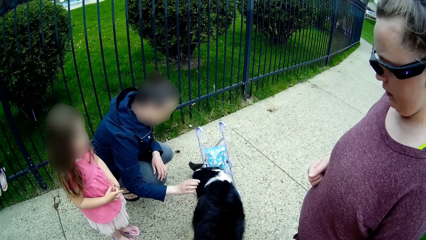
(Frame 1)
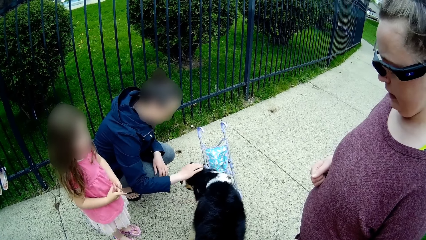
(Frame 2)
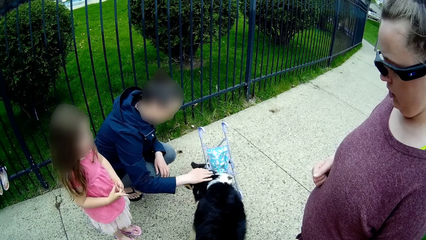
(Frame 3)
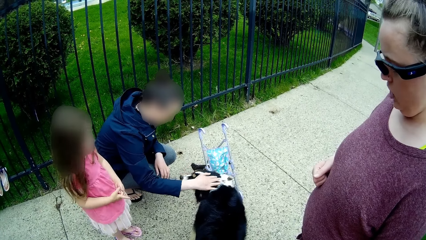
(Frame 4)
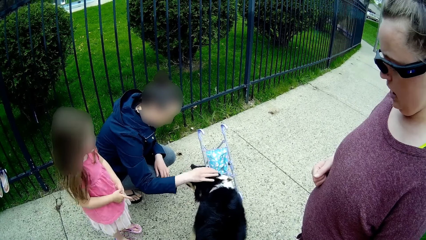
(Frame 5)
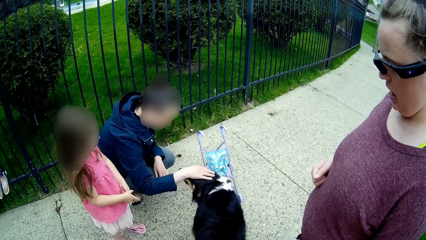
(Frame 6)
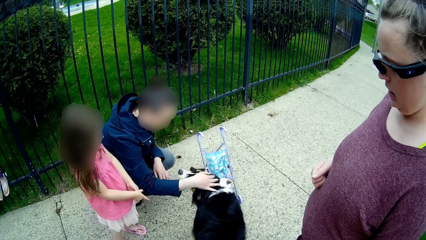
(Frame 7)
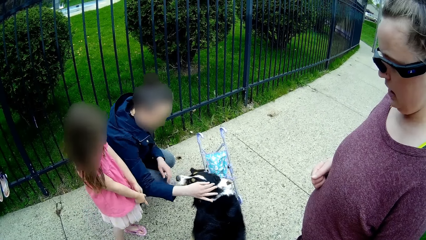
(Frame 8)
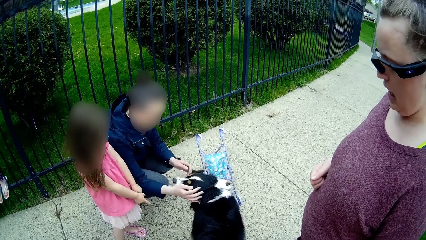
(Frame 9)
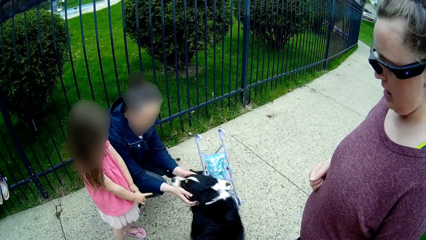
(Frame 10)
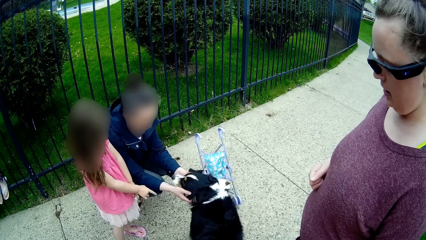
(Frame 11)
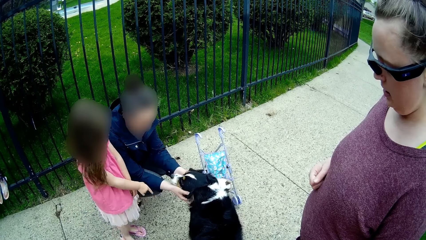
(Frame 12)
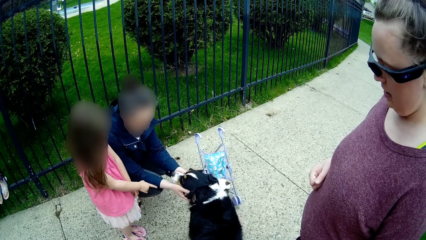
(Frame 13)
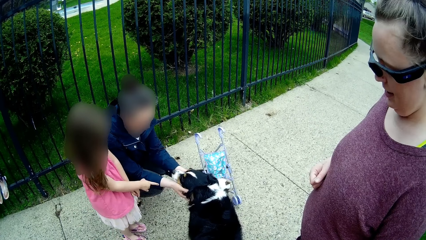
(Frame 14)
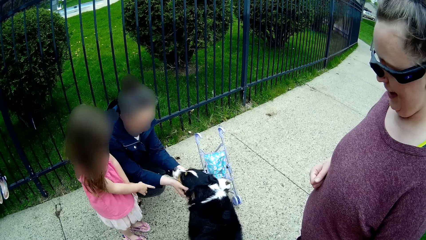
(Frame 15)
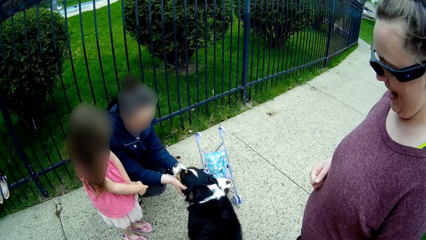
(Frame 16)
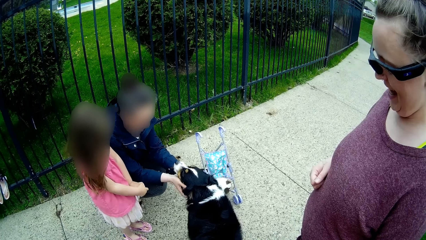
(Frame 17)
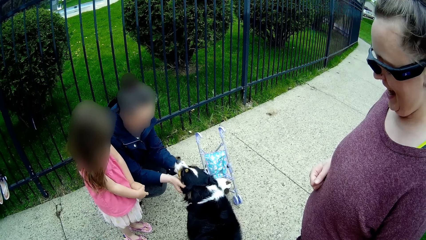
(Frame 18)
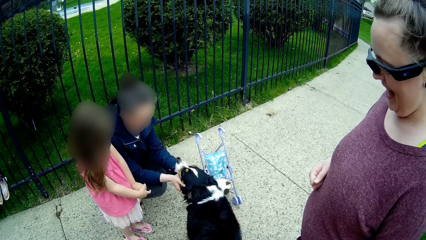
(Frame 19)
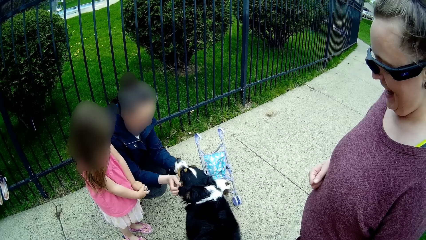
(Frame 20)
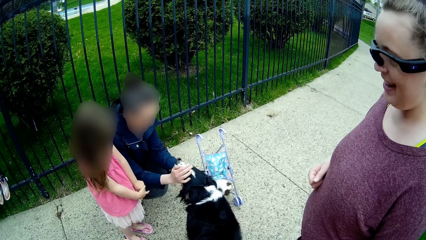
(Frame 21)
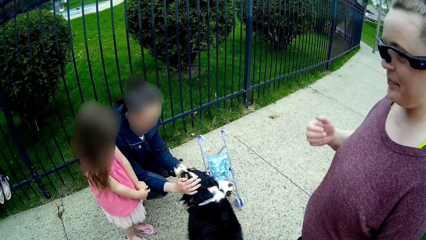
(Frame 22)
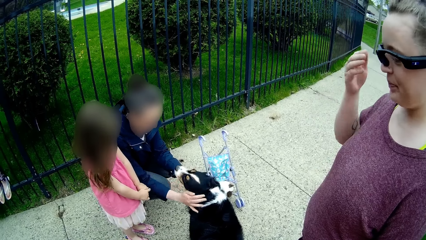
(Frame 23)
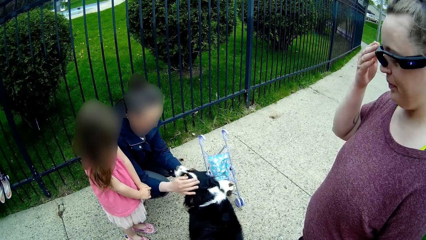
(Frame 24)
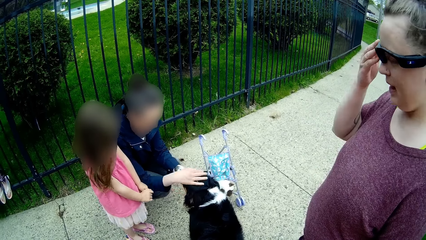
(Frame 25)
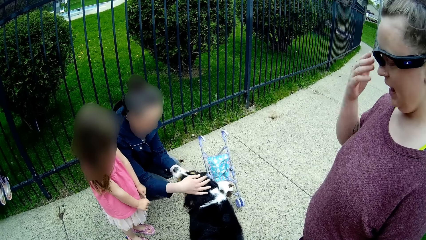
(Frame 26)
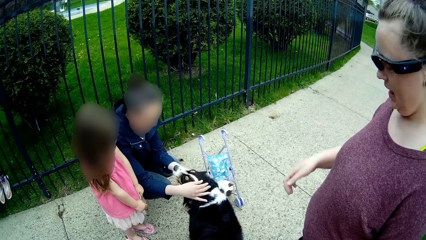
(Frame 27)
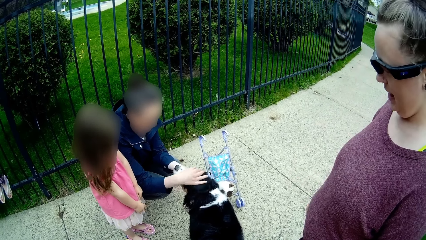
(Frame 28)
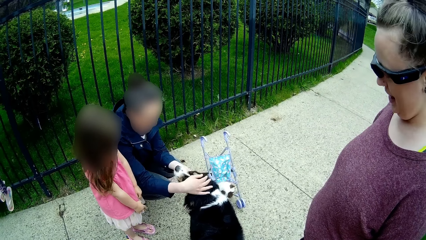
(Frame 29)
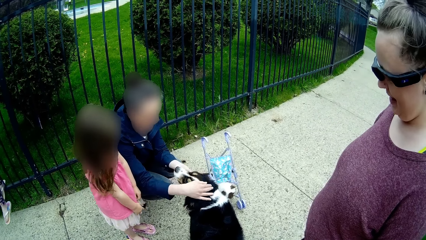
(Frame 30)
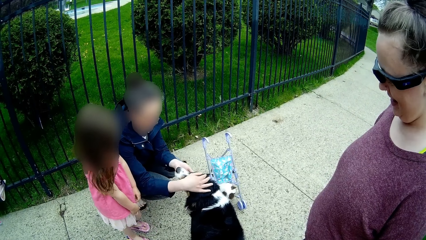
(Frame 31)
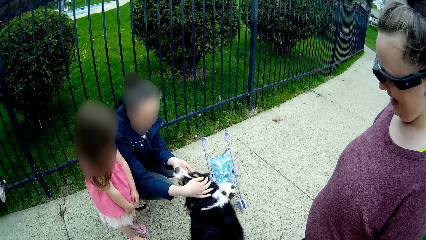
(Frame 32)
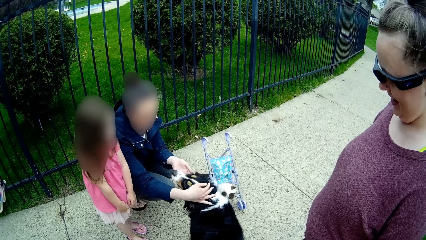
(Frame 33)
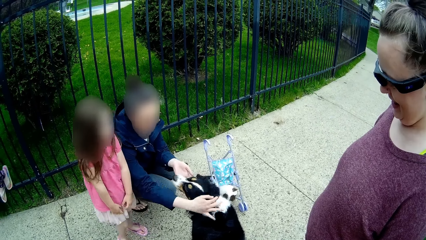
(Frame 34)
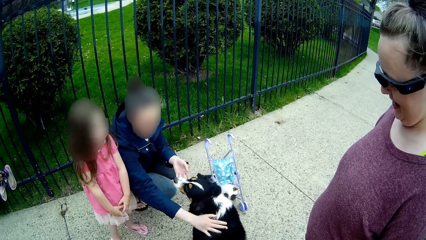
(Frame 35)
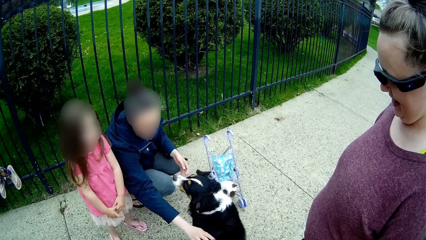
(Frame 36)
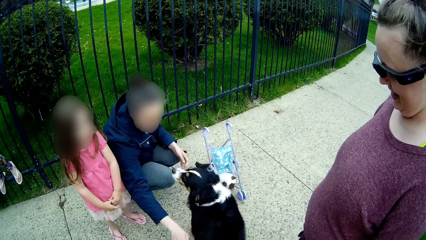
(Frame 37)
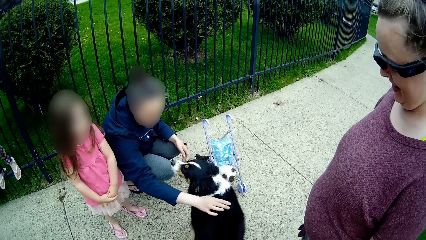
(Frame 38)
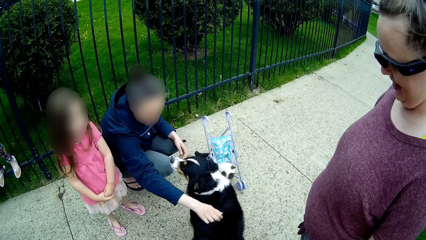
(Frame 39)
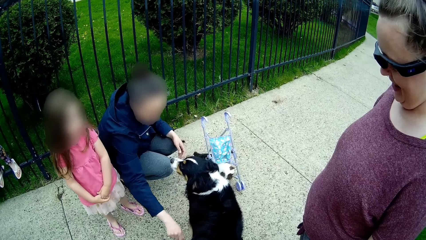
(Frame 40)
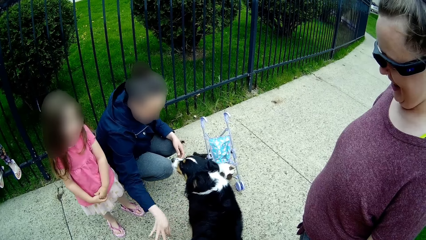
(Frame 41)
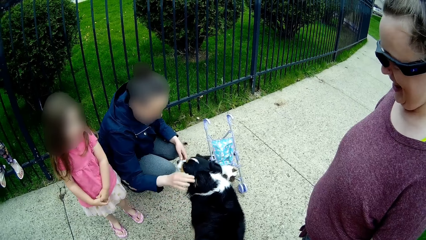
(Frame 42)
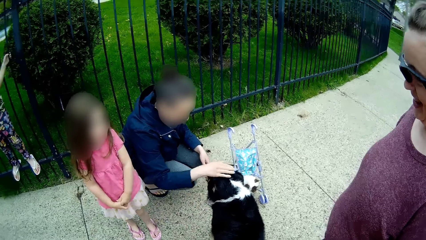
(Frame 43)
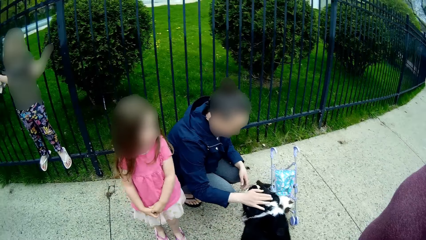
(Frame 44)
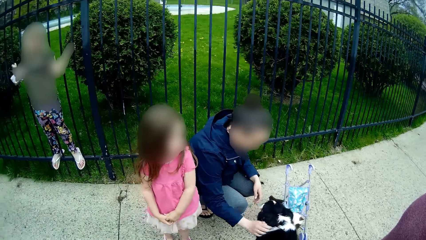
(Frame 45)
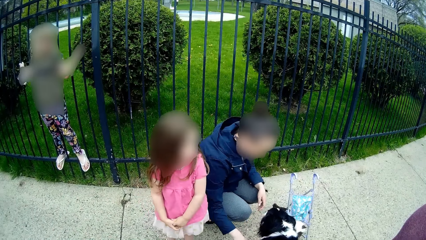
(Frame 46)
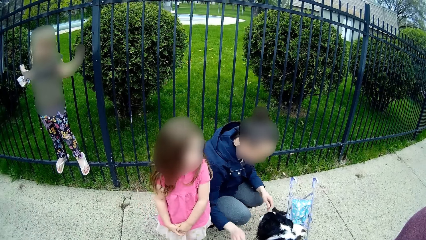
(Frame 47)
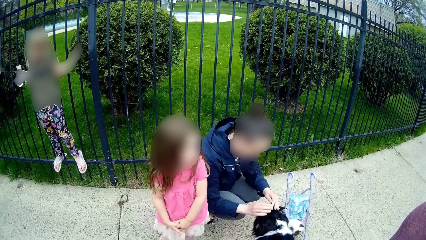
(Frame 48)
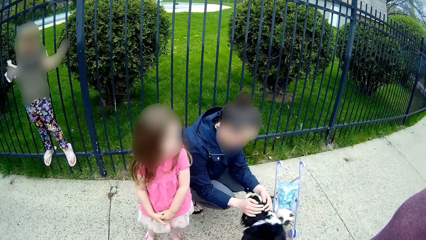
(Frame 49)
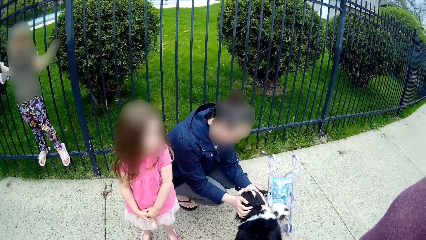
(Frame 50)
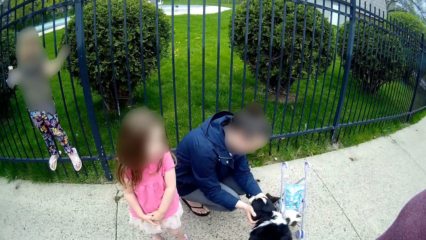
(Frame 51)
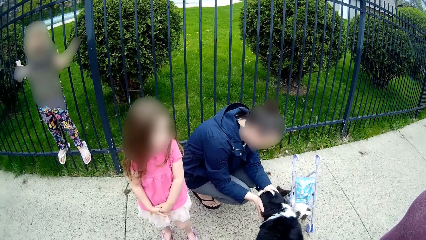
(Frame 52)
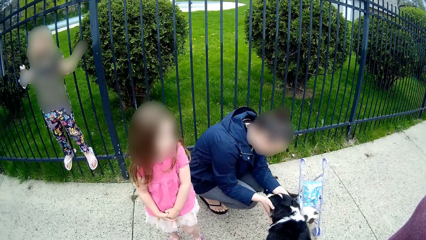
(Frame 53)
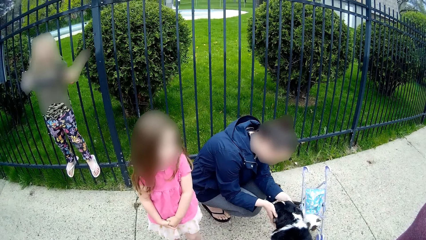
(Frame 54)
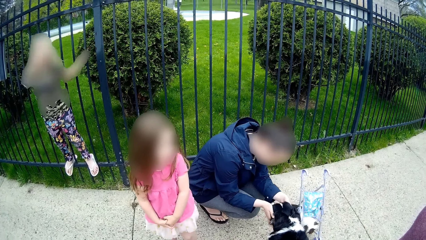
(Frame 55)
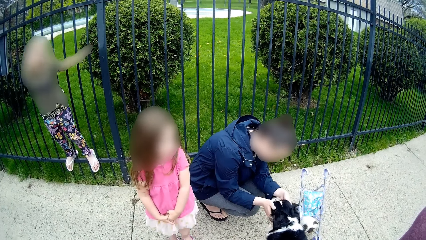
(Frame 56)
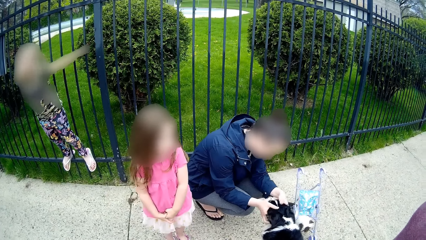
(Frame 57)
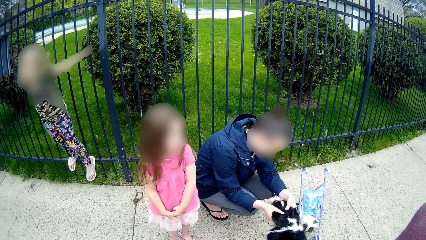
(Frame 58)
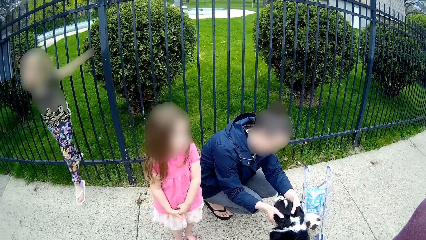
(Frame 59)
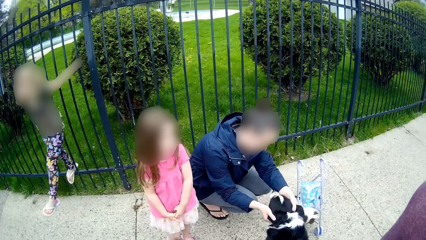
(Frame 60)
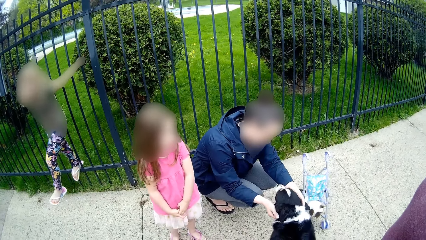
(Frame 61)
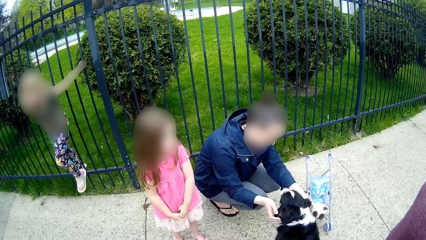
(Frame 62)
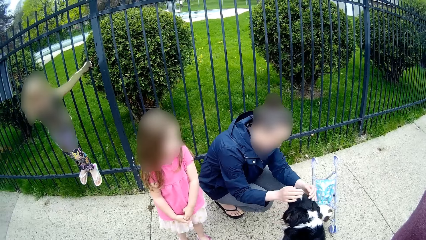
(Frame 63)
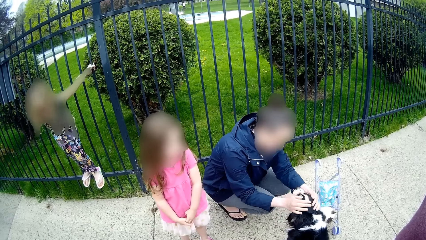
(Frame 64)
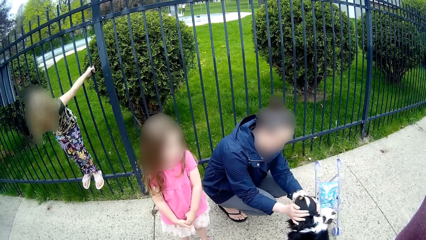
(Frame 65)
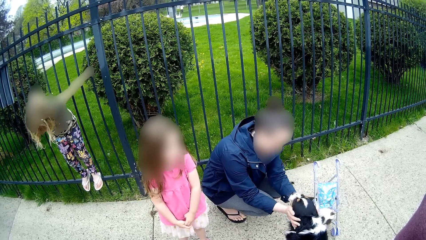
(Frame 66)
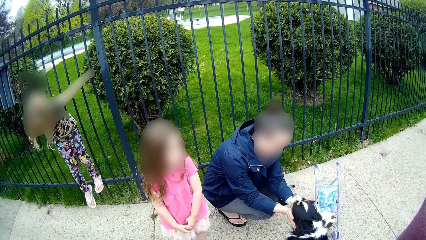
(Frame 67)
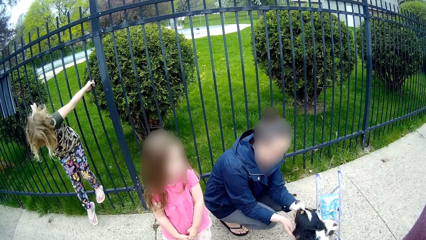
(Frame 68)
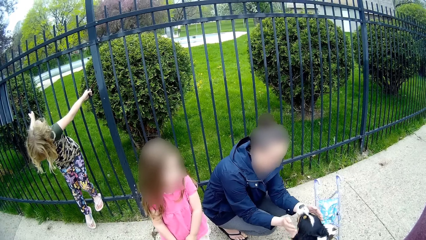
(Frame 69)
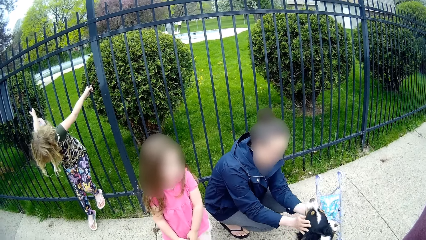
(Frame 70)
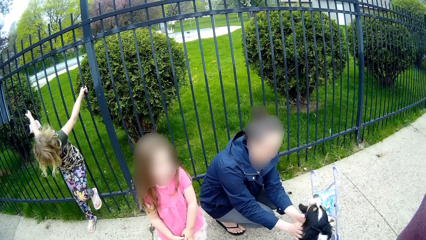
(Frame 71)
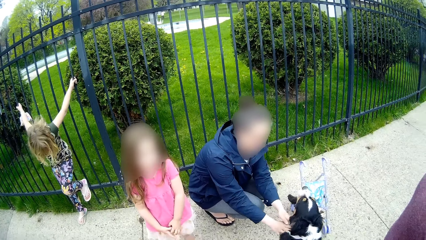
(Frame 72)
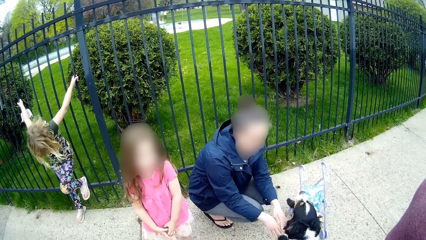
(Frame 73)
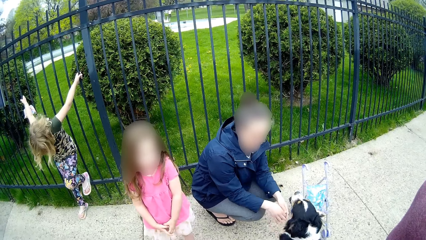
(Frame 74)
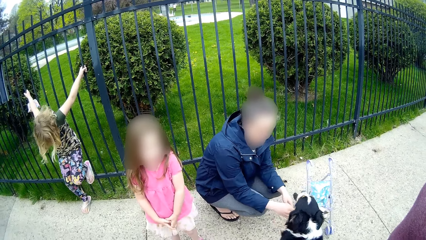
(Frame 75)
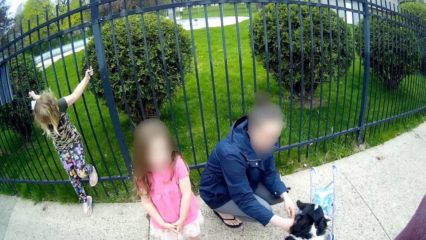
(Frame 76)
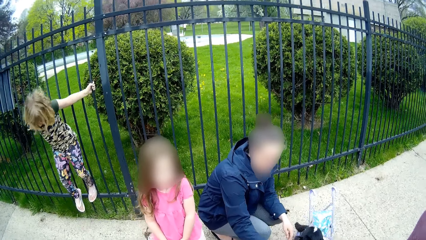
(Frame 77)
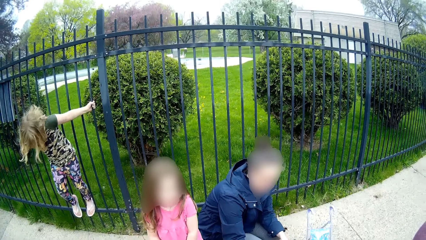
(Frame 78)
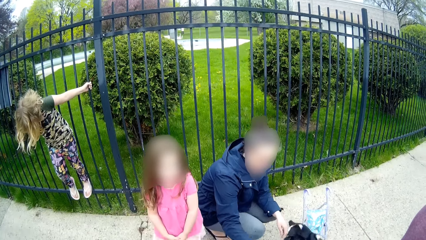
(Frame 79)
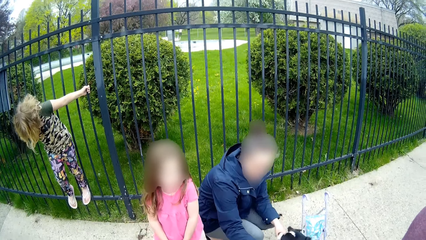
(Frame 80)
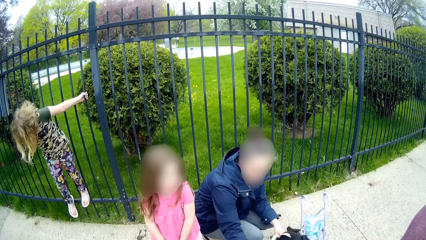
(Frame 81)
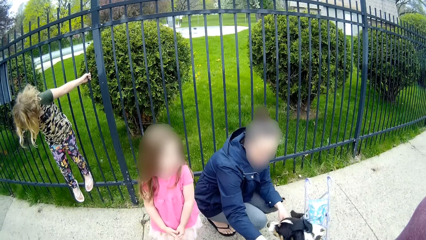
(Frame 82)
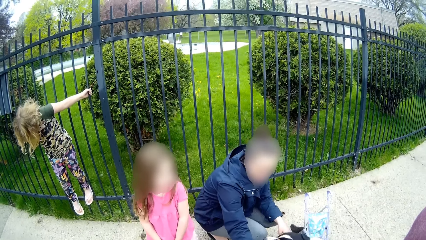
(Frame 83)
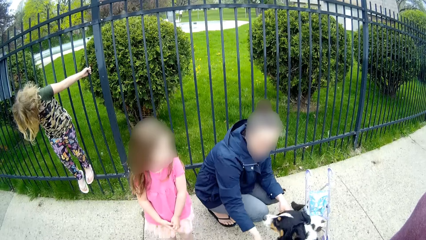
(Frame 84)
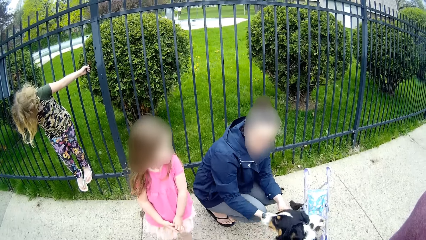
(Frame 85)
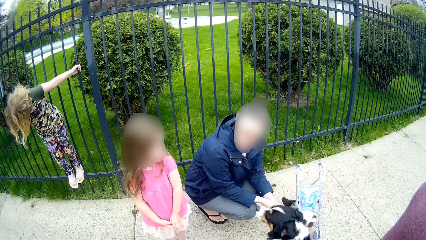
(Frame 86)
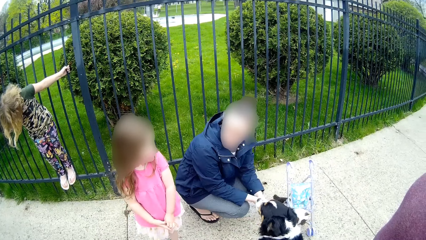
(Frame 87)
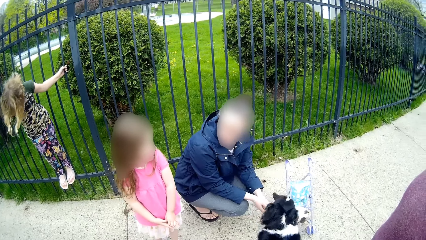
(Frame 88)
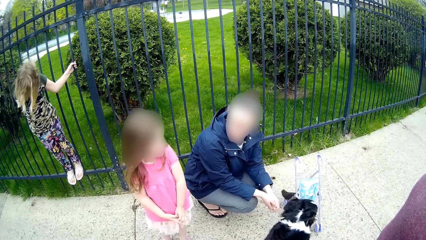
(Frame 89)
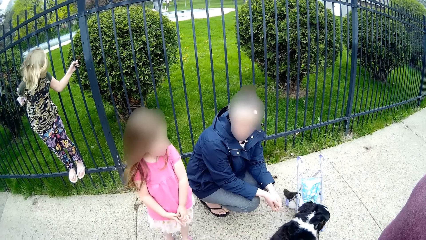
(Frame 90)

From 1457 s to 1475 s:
The woman rubs the dog with both hands. Another woman adjusts her glasses with her right hand. The camera wearer adjusts the sunglasses with the right hand. A person plays with the dog.
